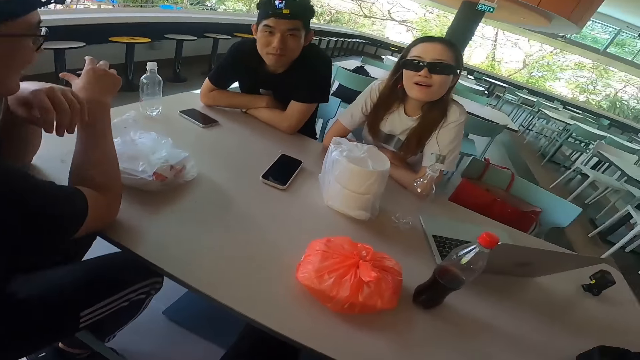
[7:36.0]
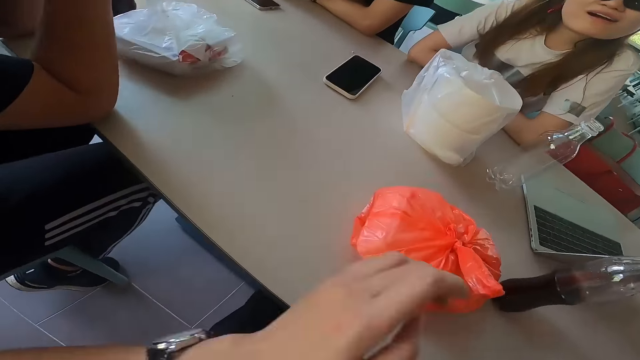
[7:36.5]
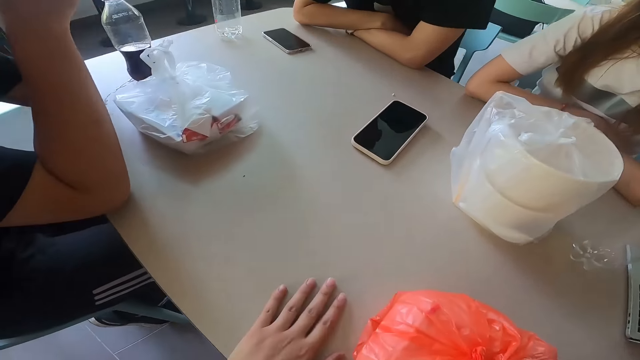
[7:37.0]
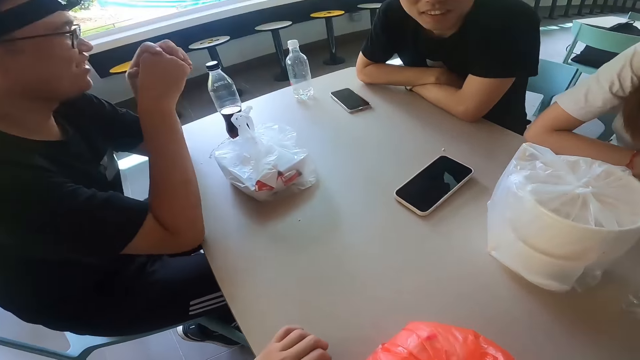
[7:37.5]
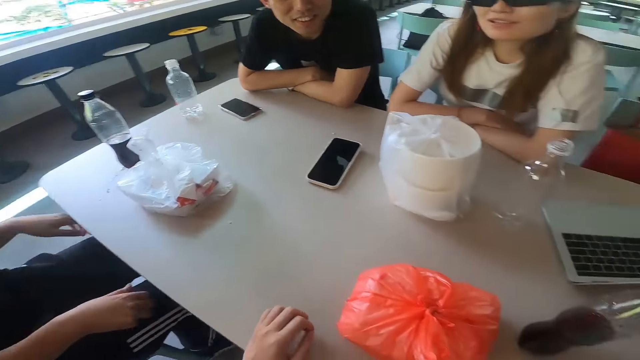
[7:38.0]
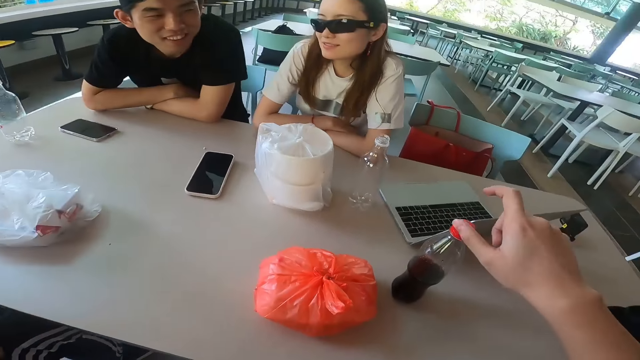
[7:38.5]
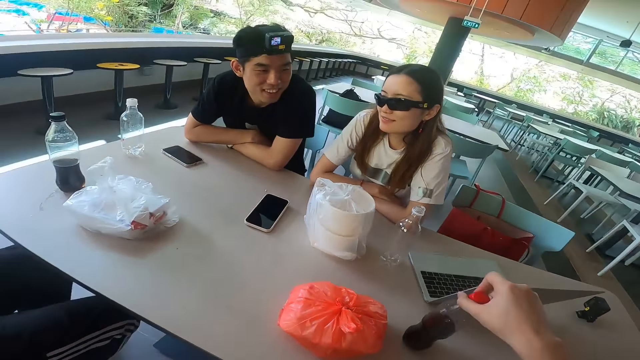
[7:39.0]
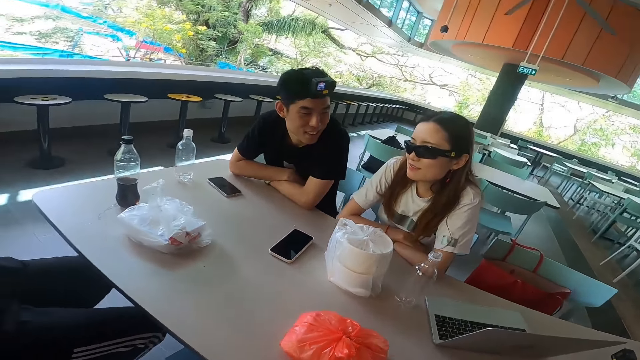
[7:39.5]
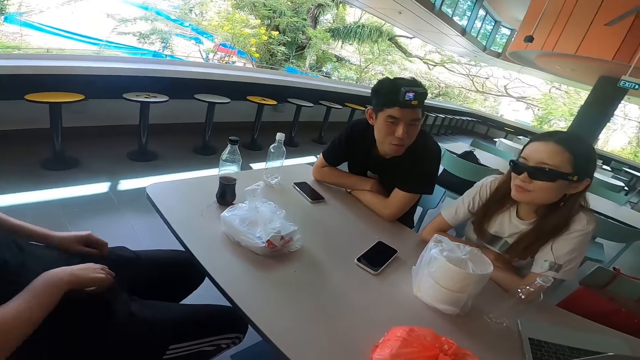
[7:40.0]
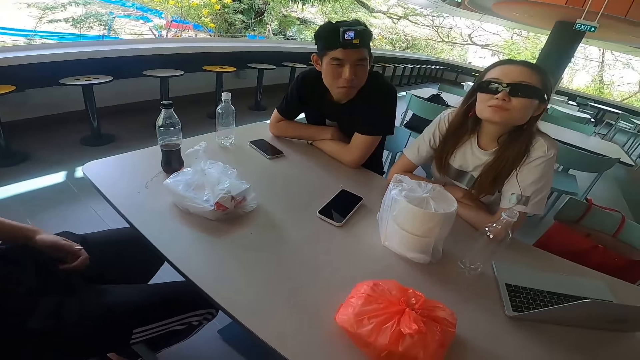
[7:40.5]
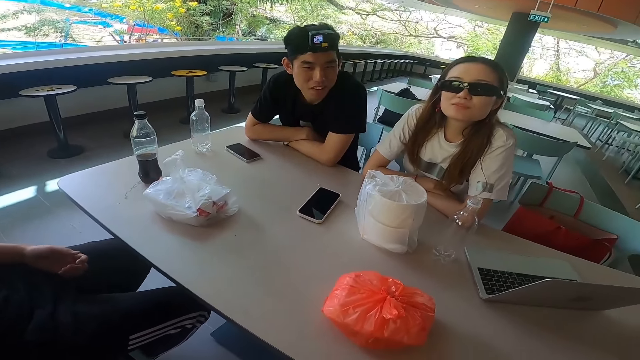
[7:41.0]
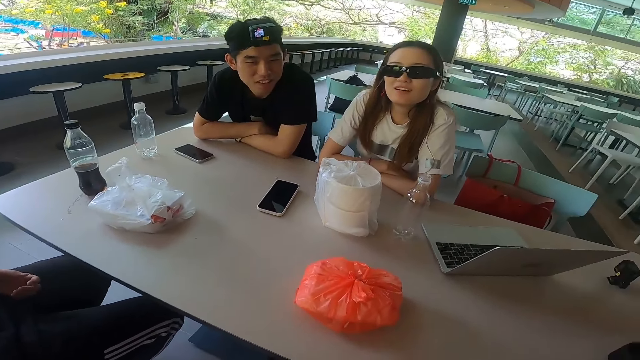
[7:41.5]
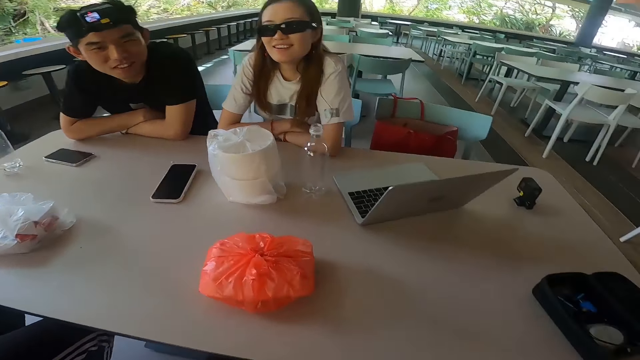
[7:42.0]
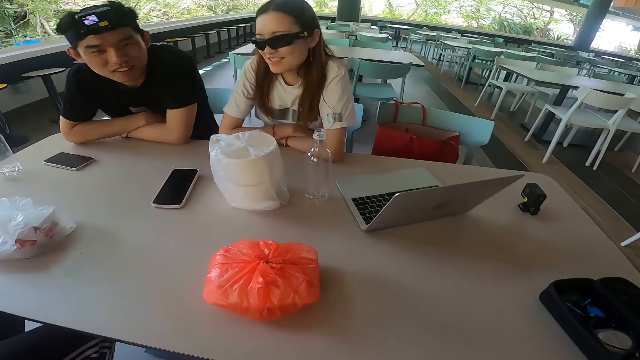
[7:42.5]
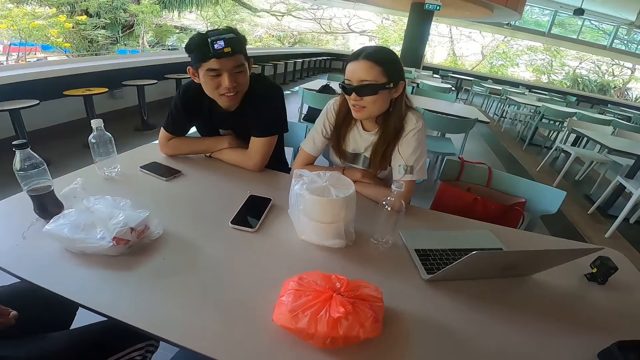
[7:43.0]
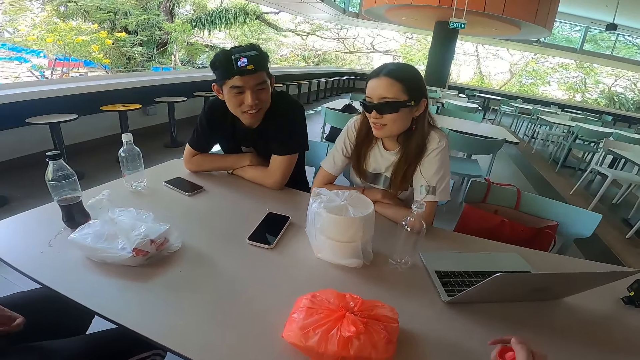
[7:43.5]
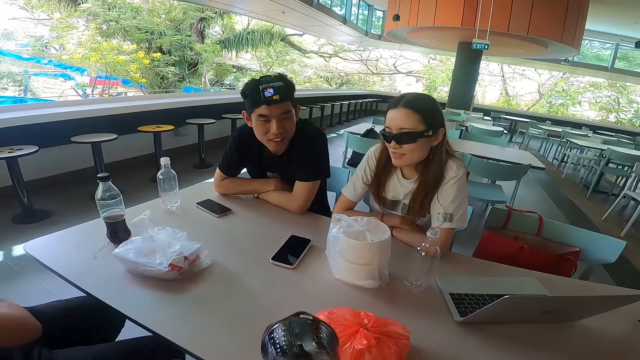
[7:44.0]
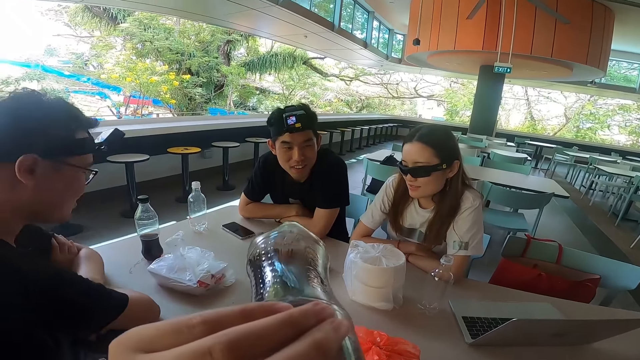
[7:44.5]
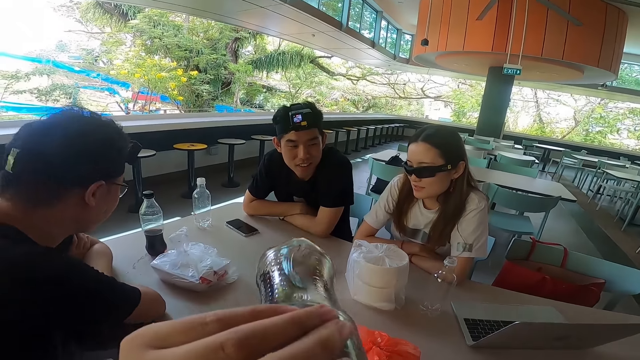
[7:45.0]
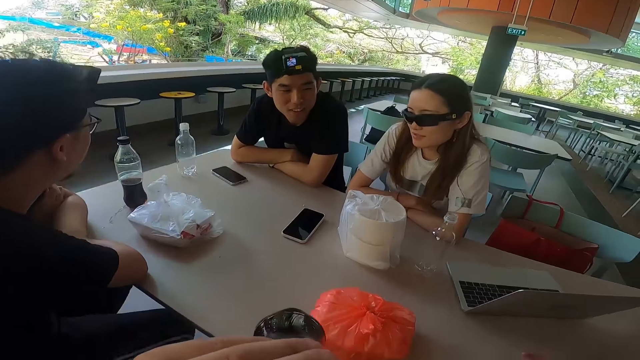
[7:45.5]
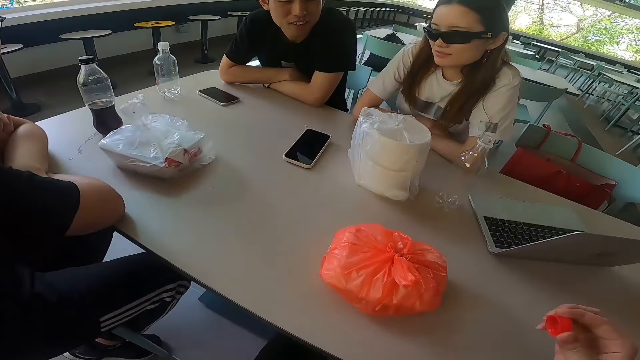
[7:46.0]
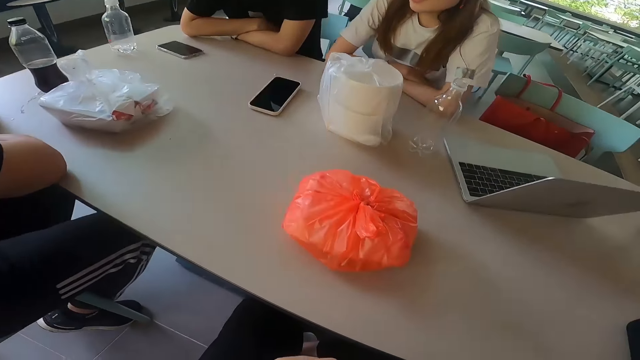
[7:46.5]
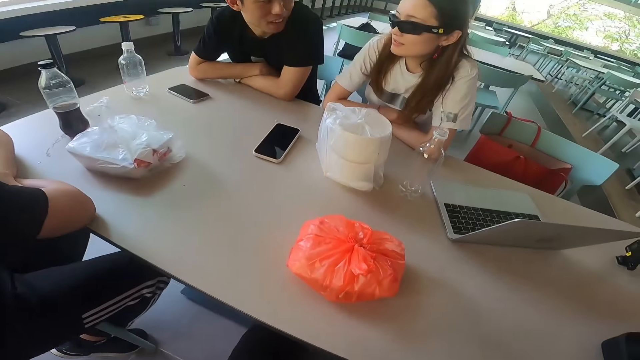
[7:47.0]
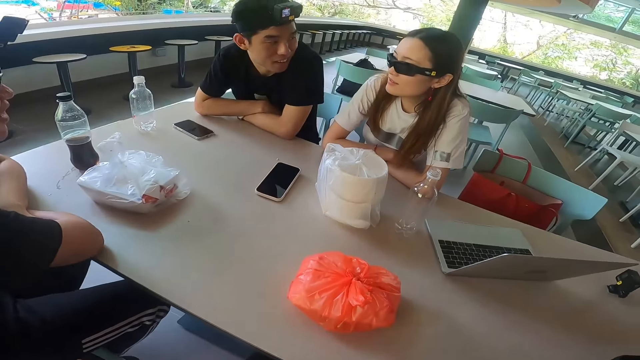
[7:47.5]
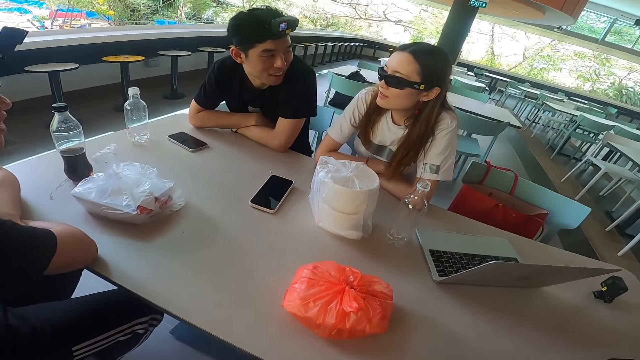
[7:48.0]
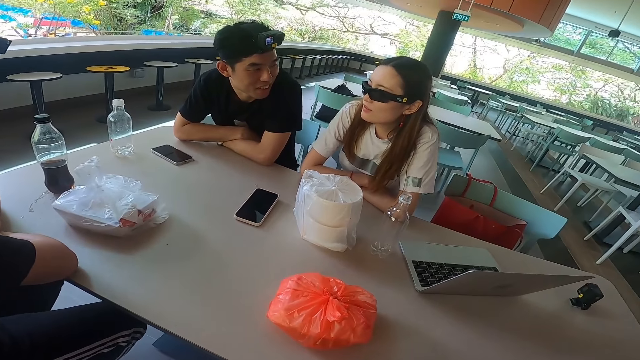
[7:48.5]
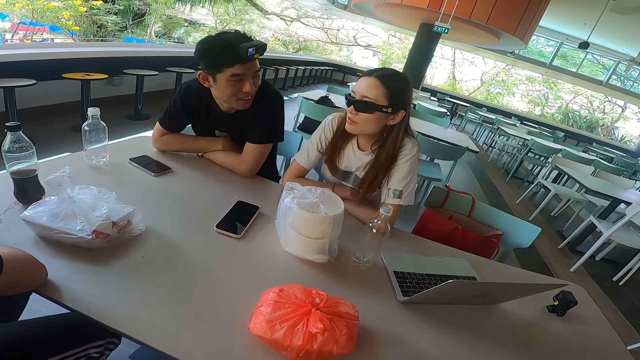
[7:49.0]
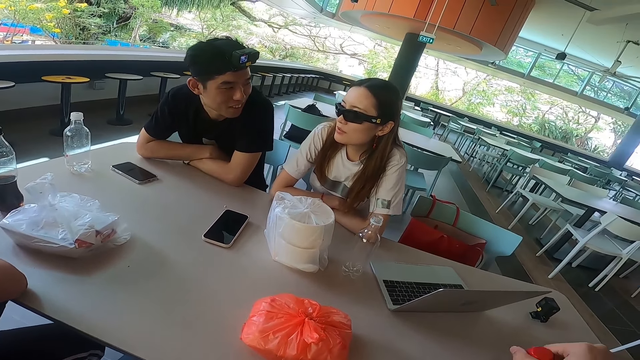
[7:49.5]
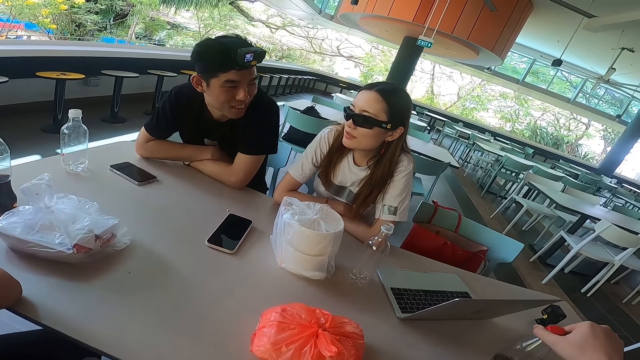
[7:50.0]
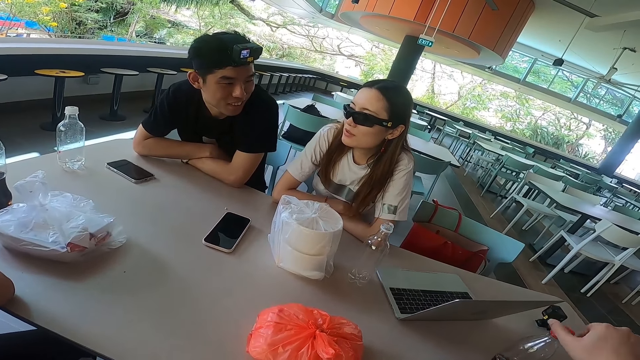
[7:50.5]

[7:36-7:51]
The camera wearer touches the table with the left hand. They pick up the plastic bottle from the table with the right hand. They stare at the table. They sip from their bottle. They stare at the table. A man converses with a woman.

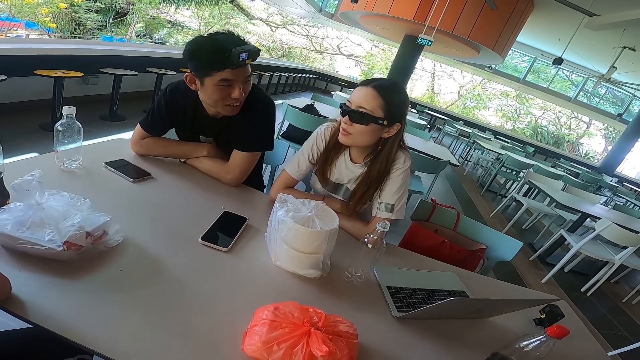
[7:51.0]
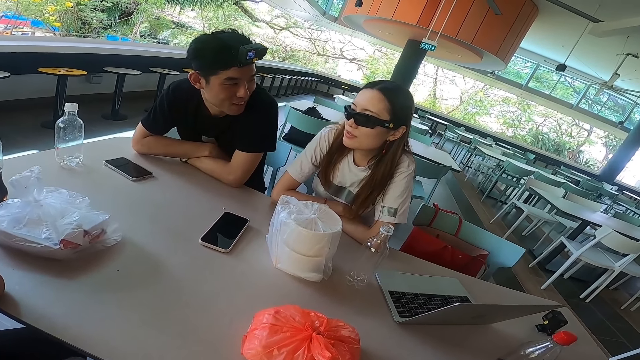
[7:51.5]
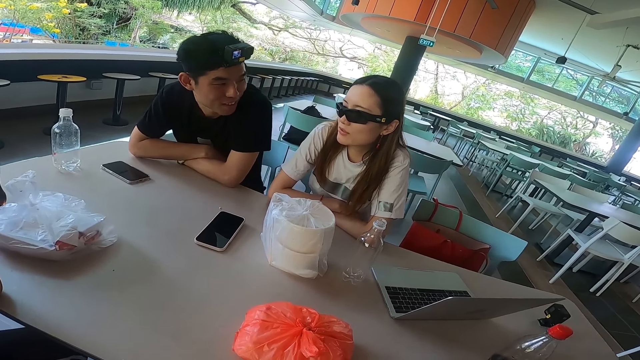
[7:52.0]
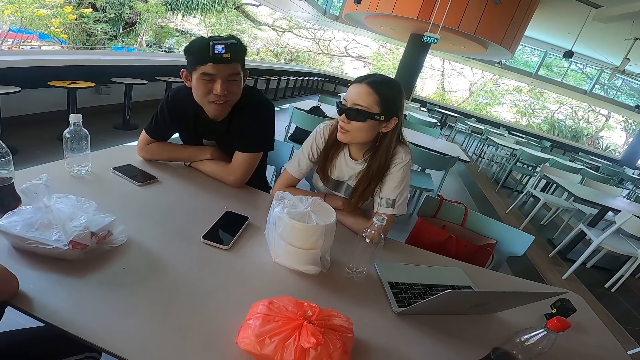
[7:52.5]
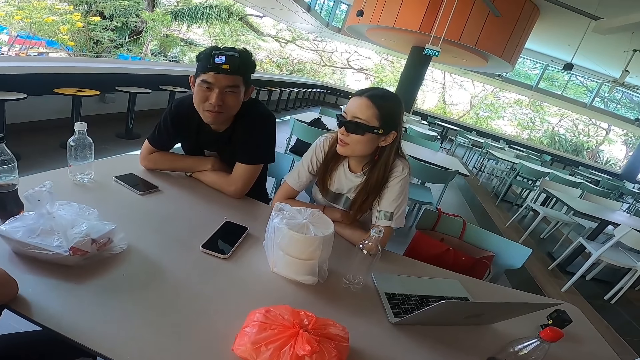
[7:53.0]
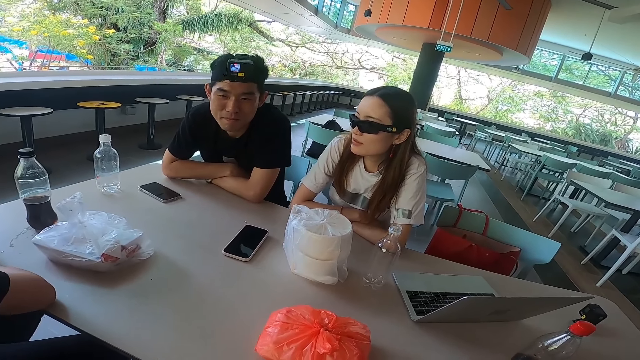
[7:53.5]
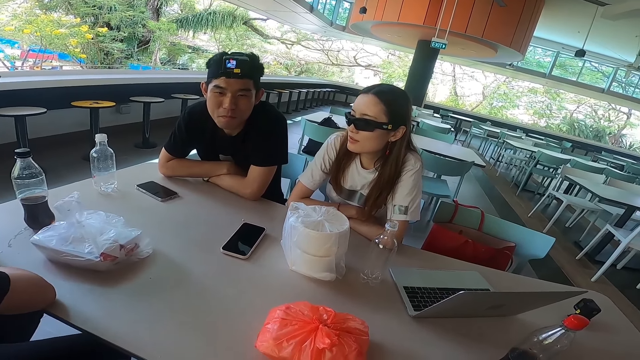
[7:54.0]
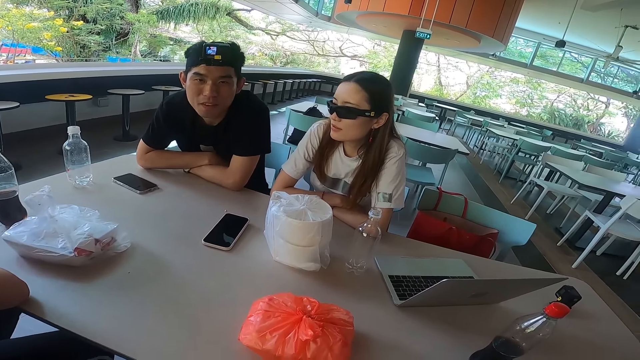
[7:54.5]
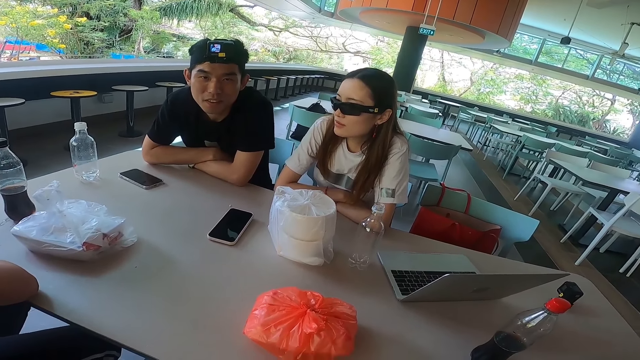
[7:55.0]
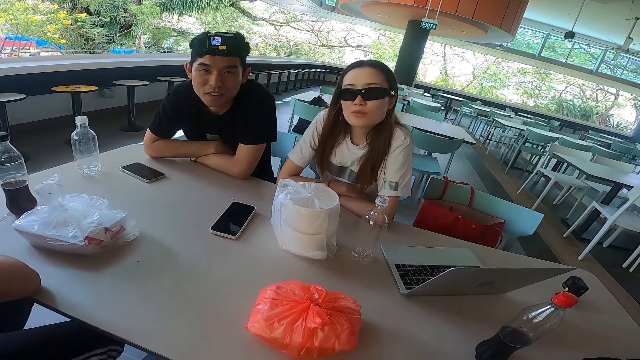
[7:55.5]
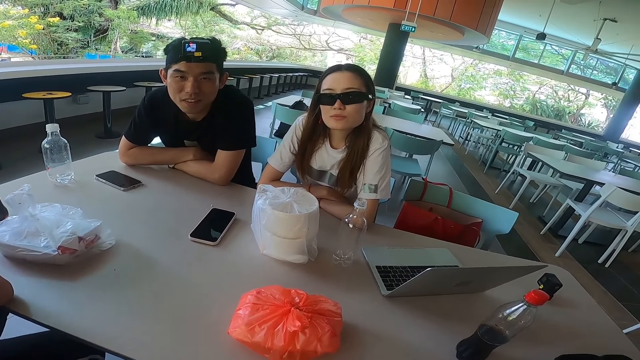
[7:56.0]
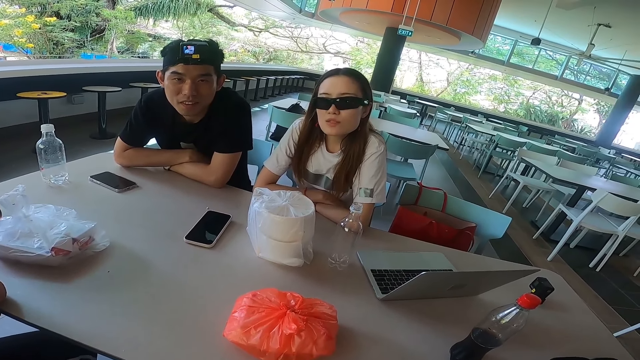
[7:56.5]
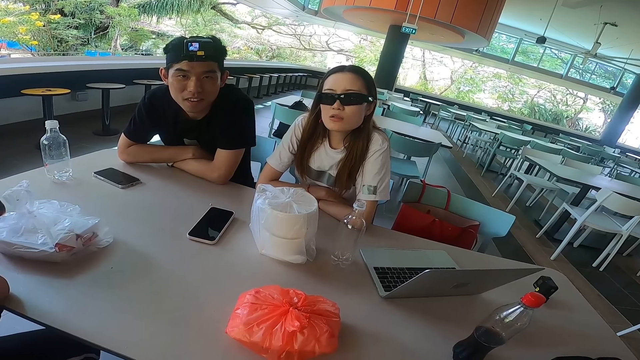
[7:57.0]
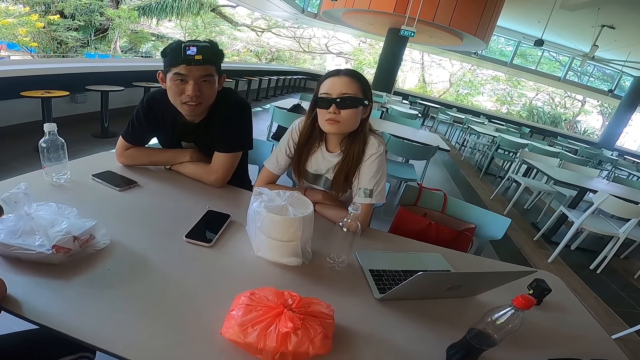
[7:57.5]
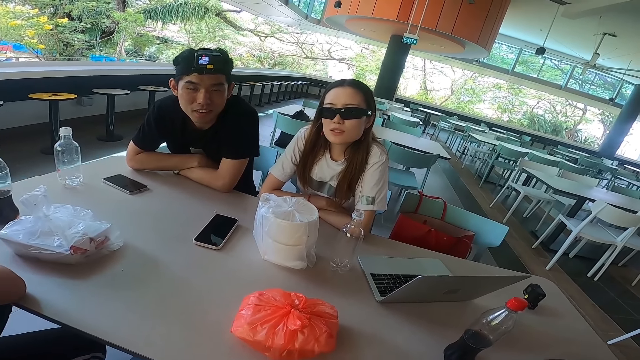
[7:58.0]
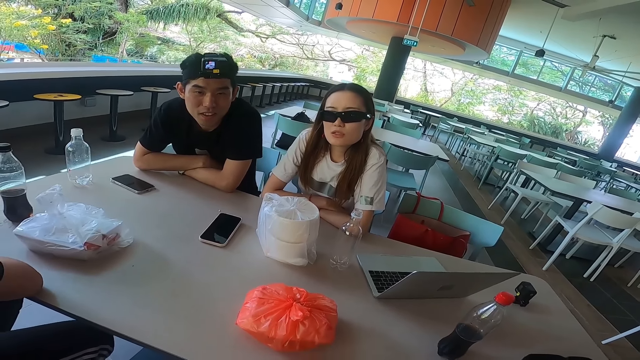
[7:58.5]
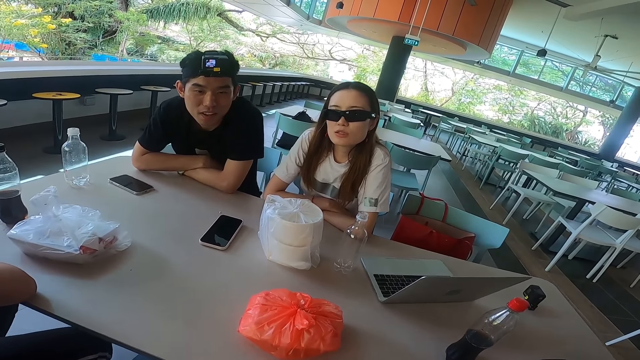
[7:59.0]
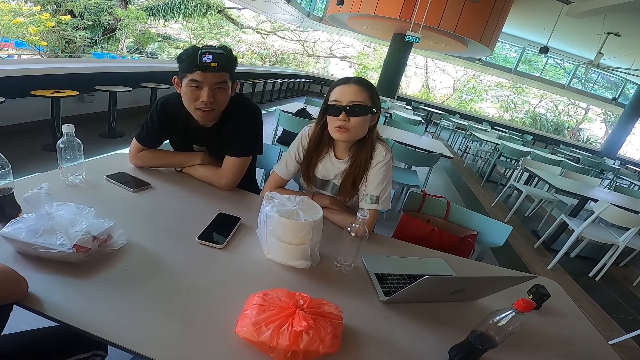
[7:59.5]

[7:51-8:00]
The camera wearer puts the plastic bottle on the table. They stare at the table. A man nods his head. The camera wearer converses with the others.
